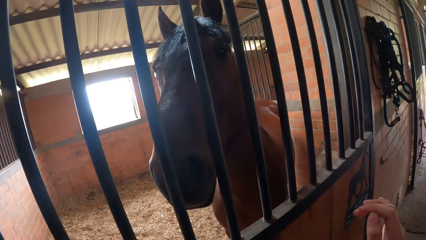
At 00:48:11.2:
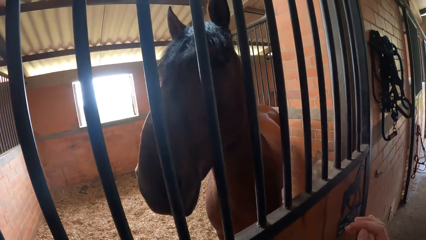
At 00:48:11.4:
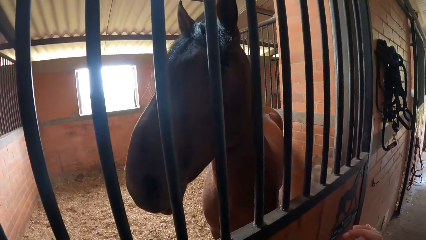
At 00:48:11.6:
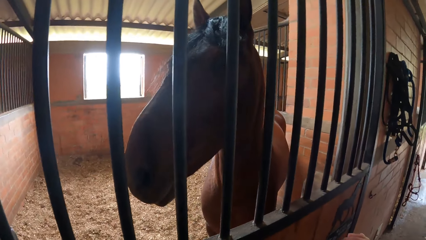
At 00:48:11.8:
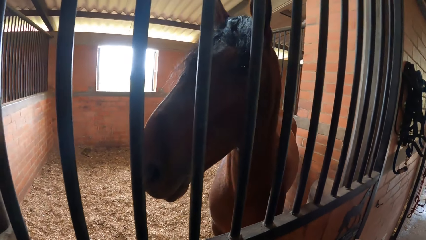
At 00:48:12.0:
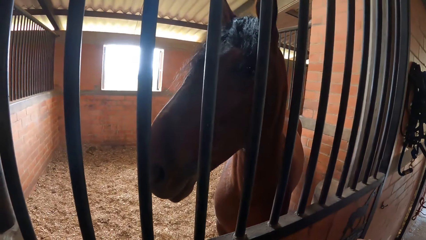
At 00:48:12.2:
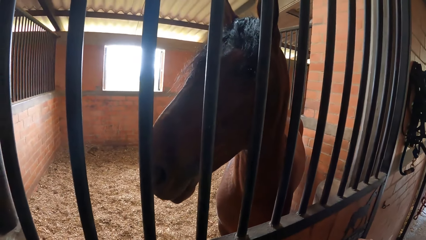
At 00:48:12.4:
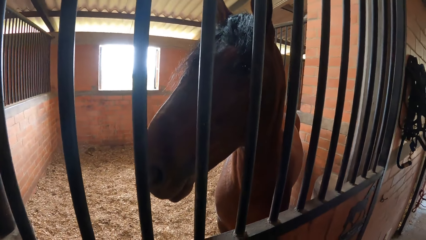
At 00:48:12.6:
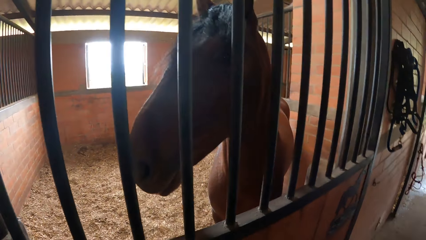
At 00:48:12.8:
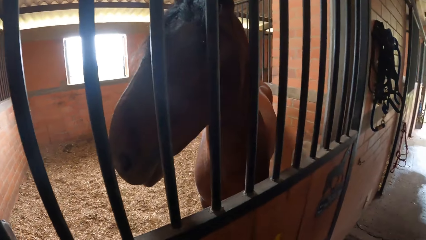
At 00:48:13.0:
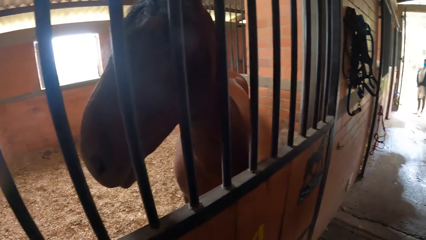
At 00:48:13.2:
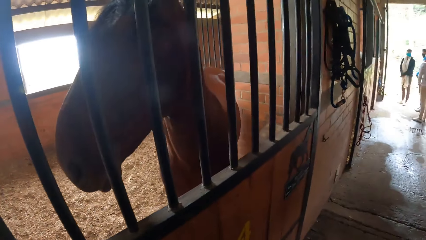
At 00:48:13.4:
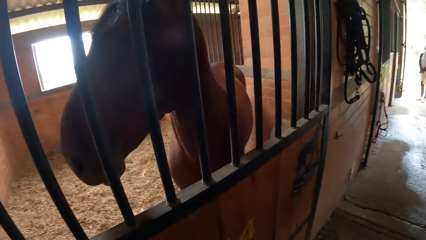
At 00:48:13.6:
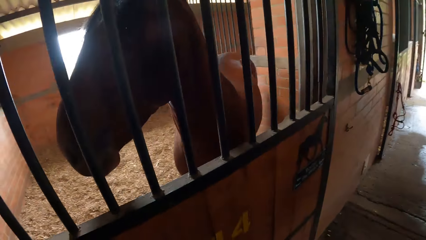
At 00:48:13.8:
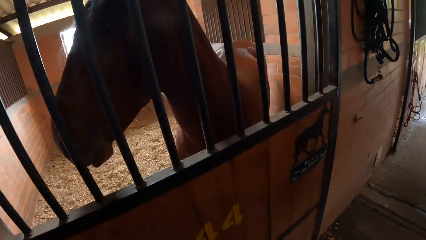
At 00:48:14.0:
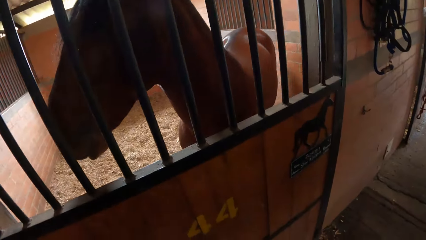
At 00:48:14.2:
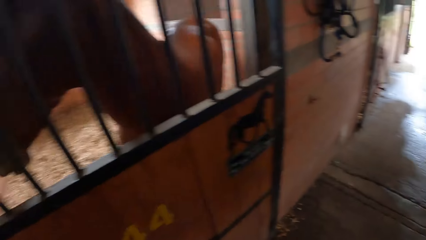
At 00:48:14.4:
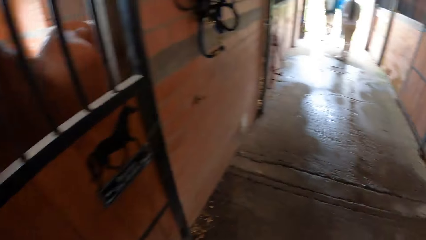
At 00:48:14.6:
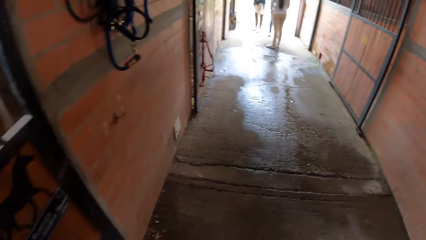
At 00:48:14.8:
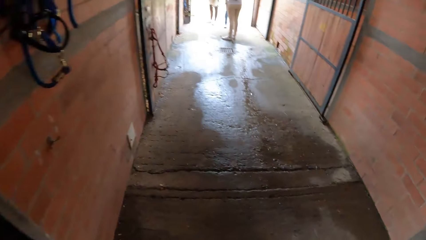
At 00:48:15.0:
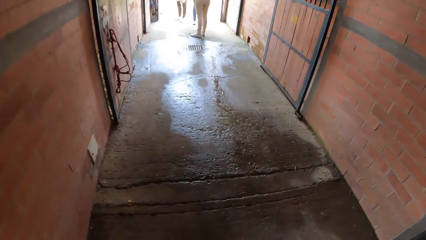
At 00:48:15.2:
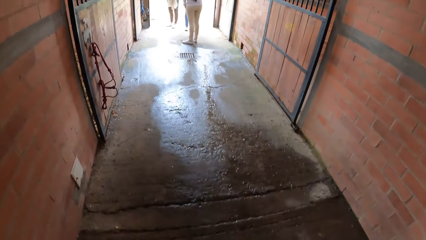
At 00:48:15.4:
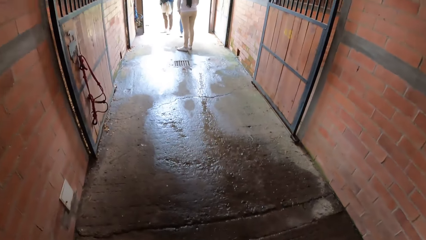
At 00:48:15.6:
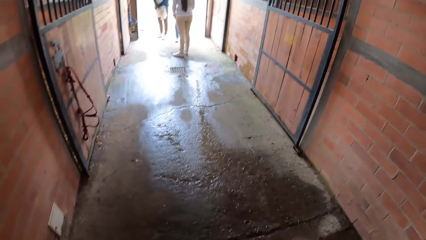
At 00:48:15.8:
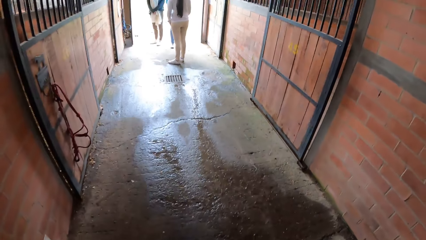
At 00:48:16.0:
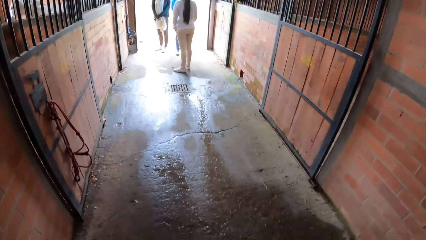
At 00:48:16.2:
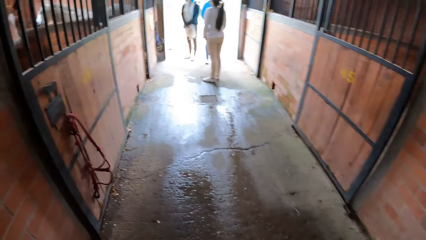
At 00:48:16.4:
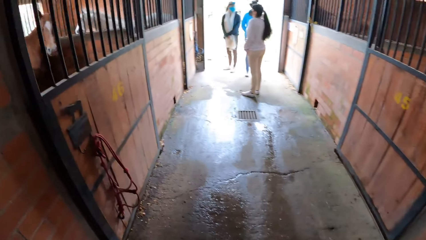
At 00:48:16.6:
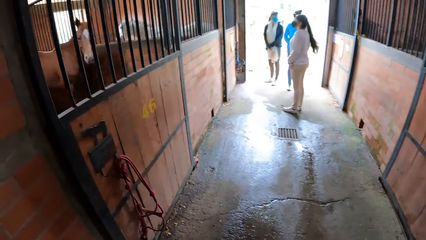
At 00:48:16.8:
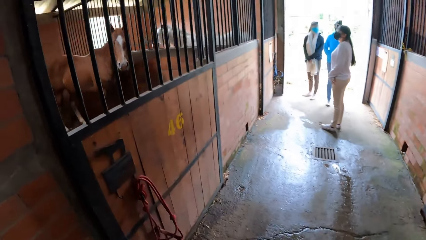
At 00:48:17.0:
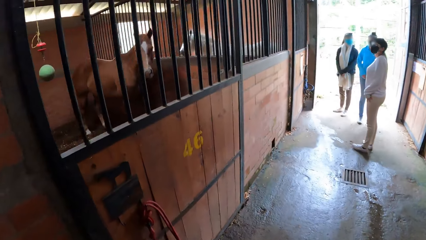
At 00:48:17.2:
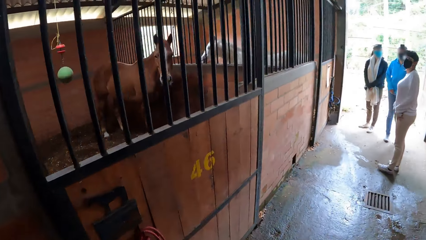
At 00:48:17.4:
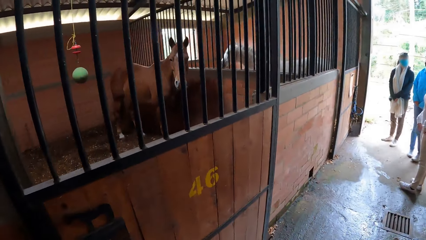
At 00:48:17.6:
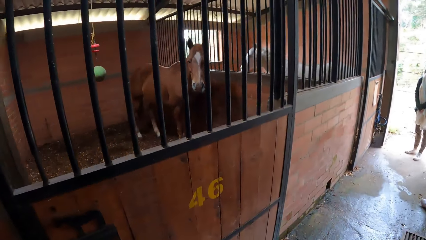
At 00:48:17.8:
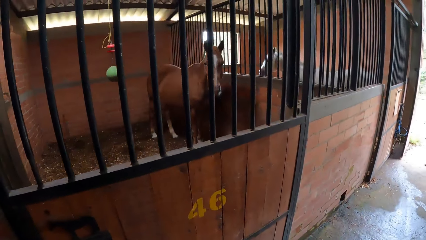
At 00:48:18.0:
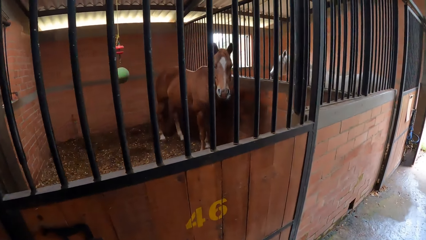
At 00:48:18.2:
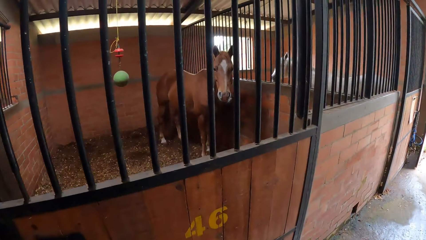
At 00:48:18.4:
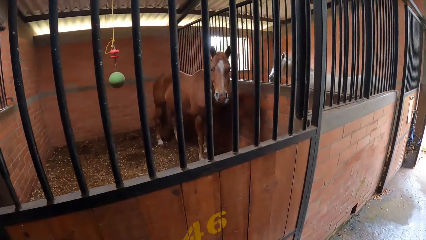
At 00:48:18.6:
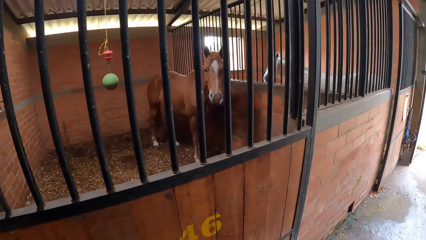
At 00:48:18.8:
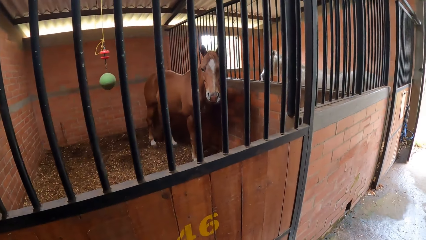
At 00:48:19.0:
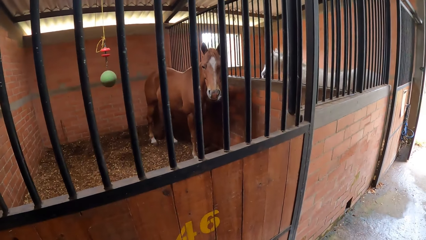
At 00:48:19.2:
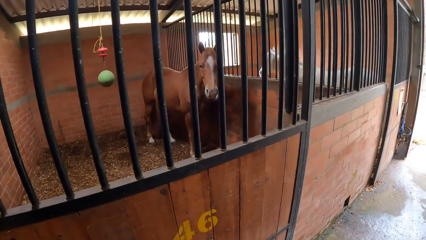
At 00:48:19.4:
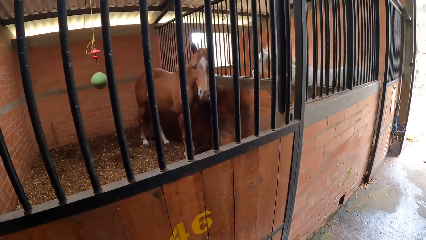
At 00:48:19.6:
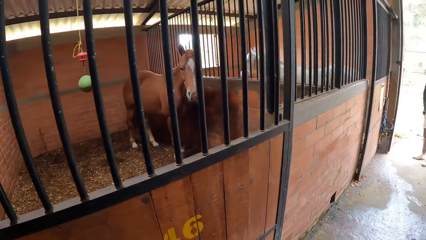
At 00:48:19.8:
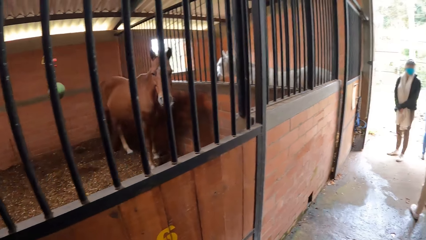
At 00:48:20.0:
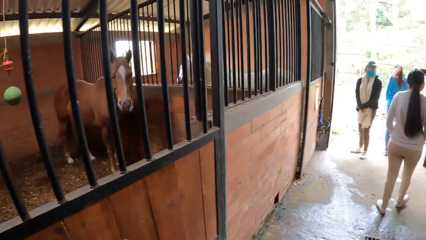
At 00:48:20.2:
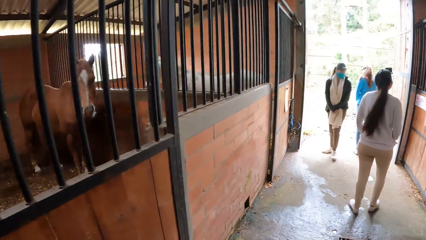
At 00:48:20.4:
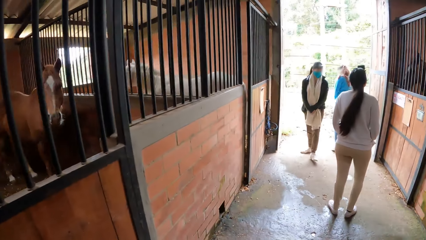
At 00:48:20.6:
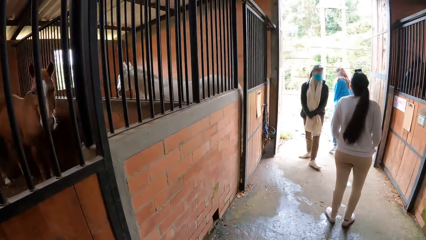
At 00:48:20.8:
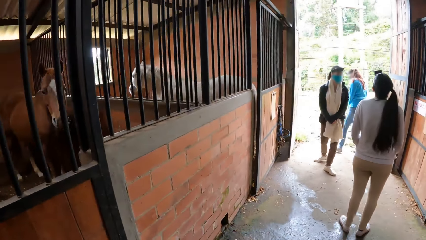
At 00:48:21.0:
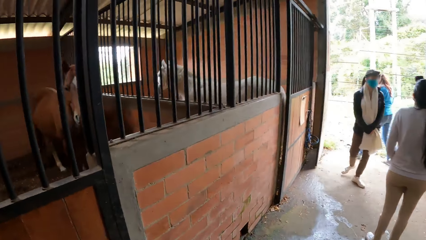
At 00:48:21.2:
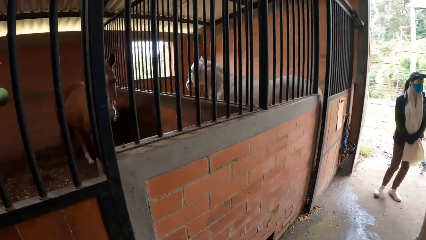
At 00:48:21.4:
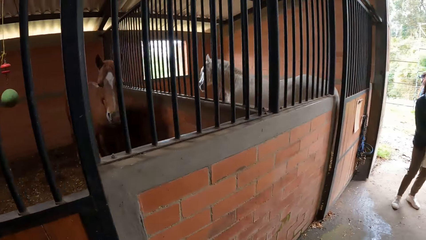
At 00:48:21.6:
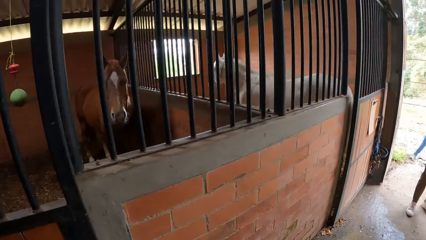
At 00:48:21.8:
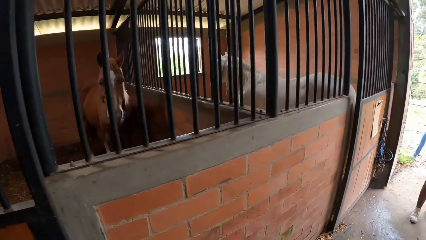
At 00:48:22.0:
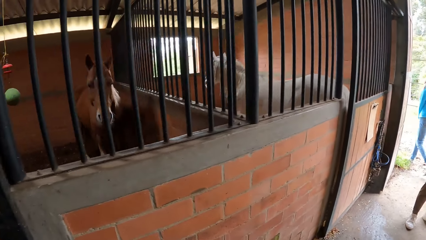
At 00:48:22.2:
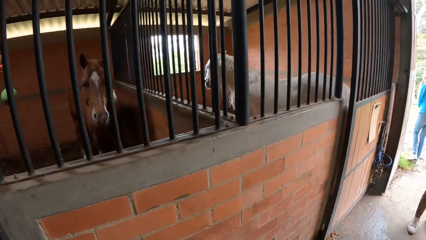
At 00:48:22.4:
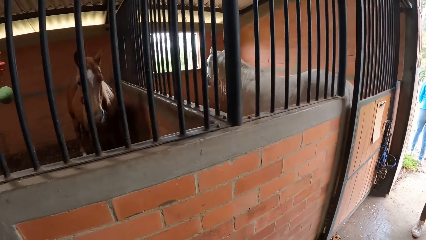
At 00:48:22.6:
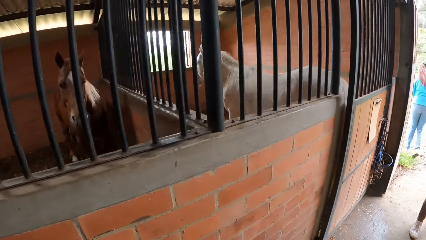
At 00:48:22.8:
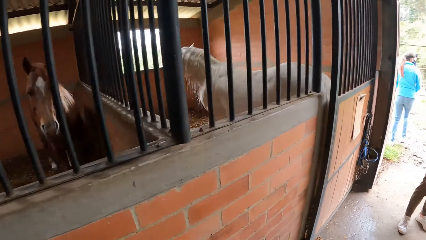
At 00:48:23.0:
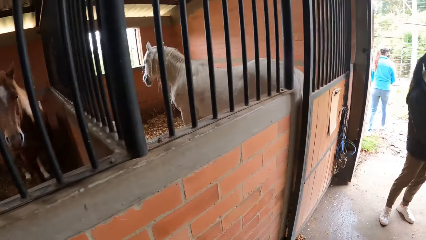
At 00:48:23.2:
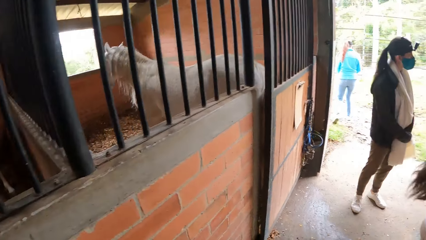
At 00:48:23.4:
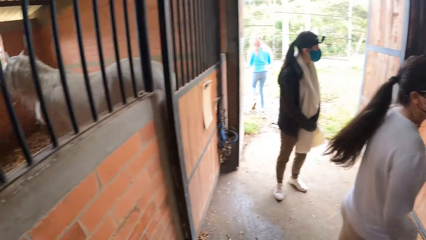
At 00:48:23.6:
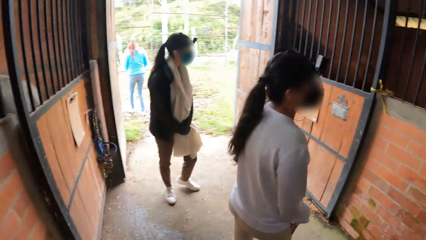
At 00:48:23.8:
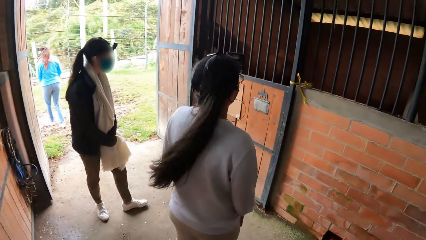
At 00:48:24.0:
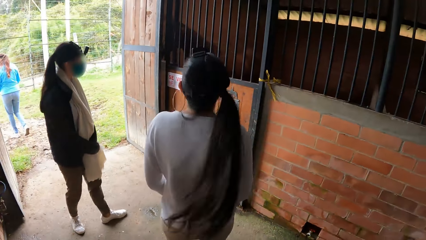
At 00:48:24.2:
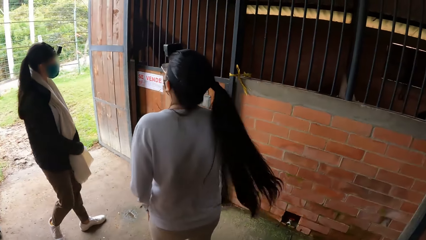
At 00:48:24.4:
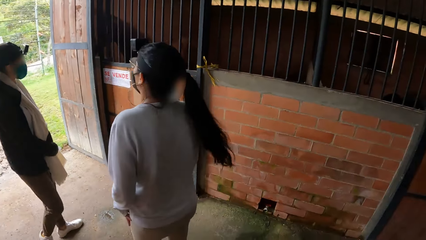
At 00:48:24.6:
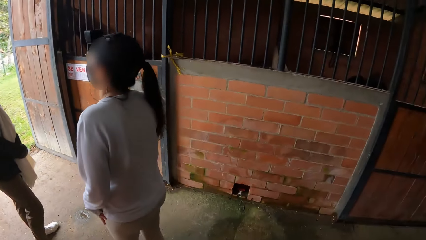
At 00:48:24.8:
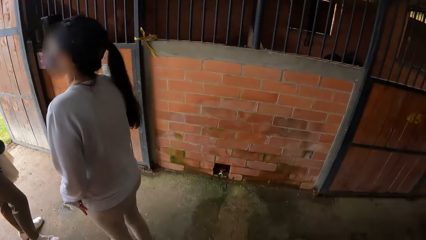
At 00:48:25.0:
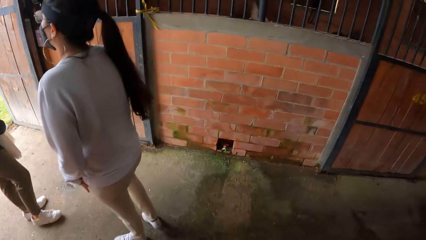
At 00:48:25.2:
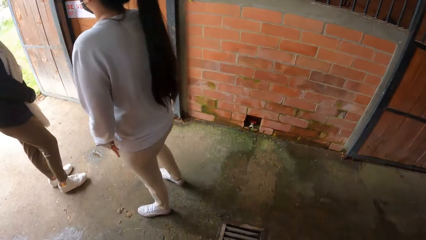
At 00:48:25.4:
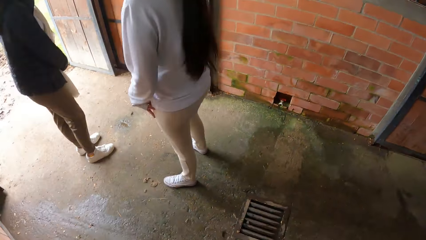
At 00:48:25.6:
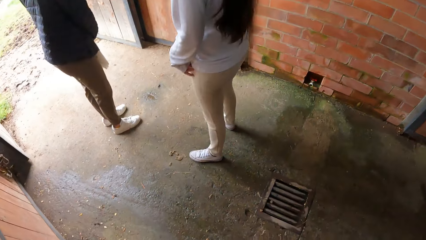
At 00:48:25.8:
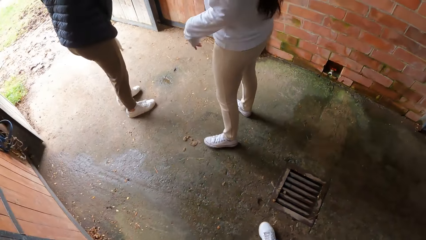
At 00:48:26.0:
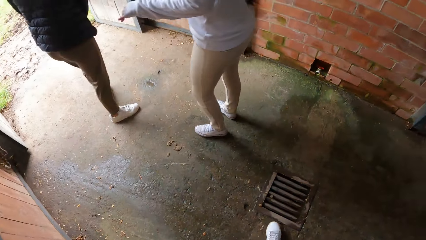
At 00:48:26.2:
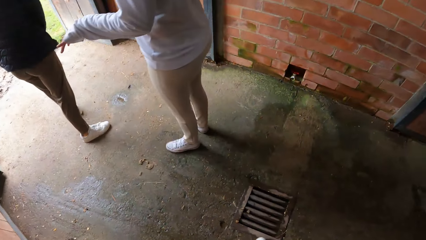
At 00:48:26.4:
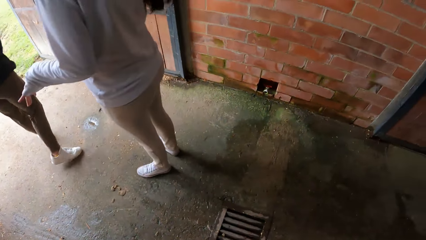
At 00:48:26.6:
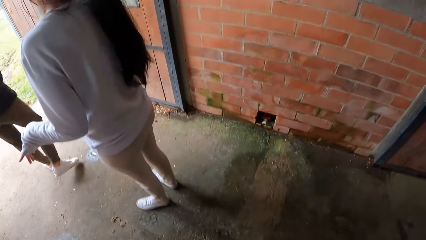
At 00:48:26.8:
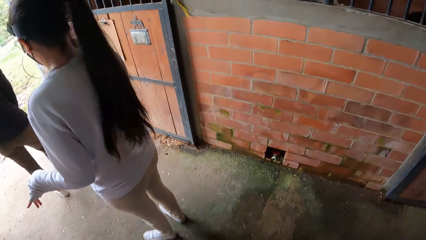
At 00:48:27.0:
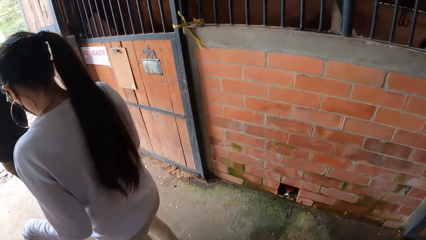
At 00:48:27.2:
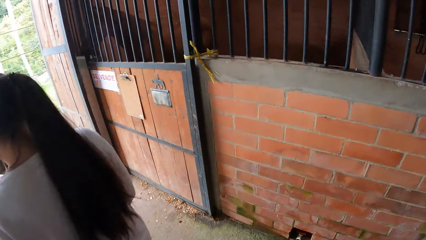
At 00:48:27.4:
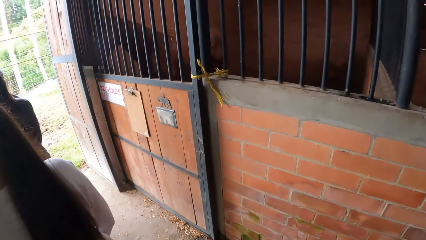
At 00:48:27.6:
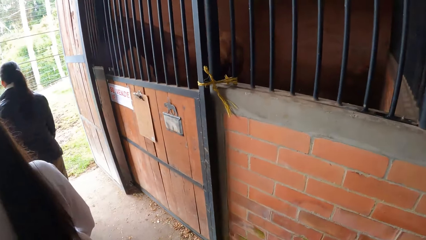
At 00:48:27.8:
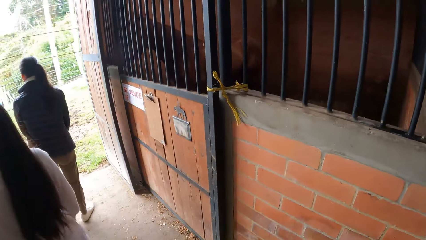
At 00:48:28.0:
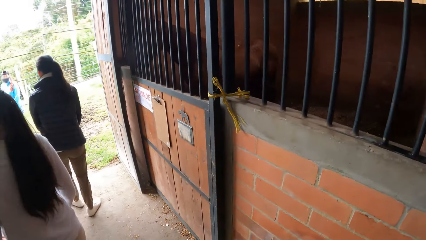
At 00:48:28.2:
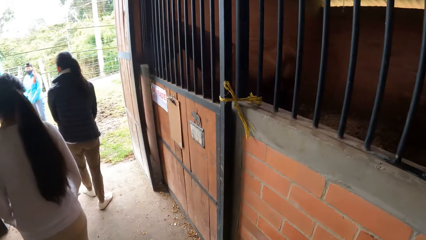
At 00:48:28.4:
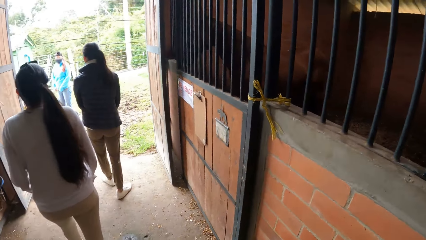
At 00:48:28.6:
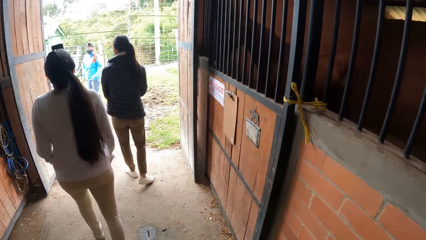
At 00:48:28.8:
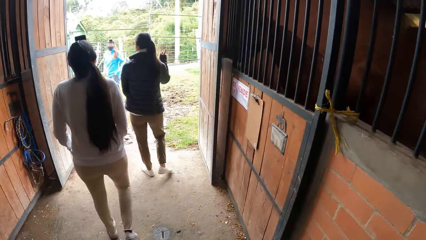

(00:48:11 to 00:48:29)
The woman interacts with another woman and a third woman. A woman makes a hand gesture.
